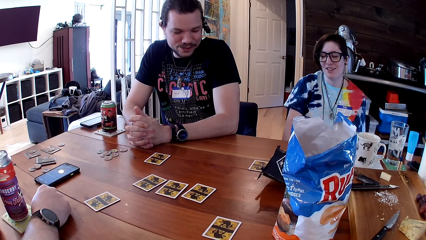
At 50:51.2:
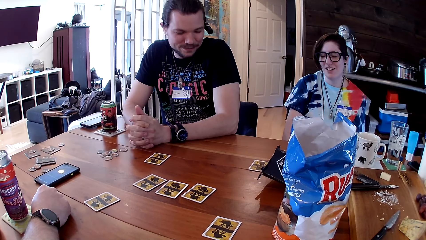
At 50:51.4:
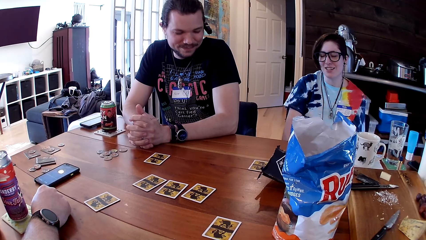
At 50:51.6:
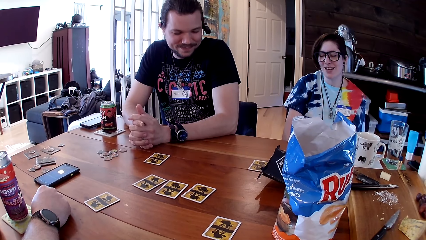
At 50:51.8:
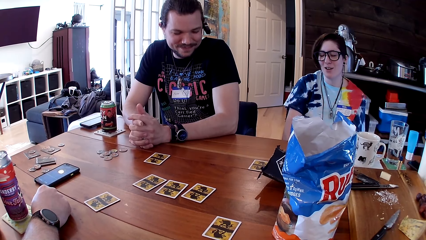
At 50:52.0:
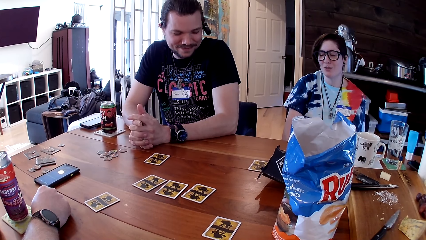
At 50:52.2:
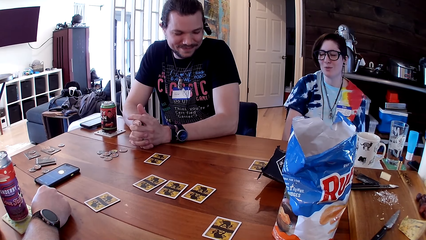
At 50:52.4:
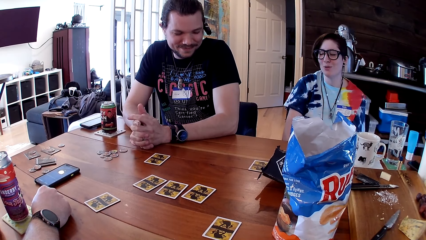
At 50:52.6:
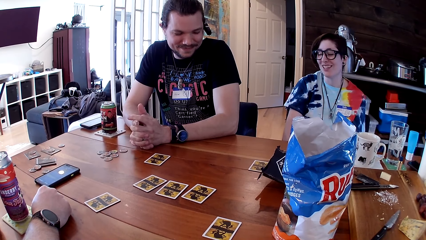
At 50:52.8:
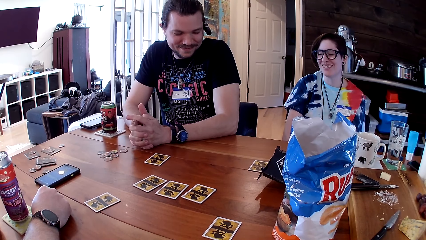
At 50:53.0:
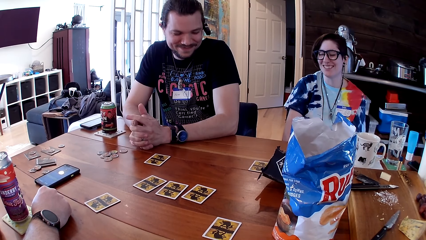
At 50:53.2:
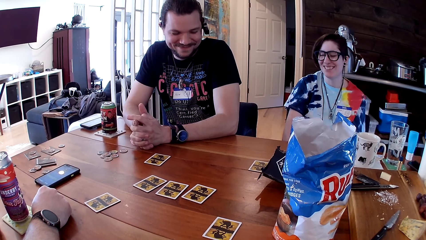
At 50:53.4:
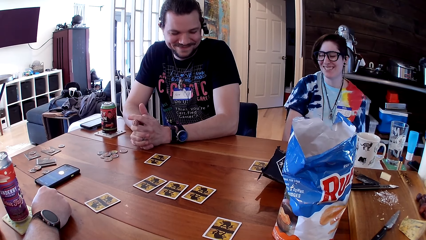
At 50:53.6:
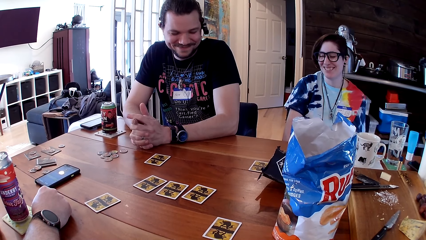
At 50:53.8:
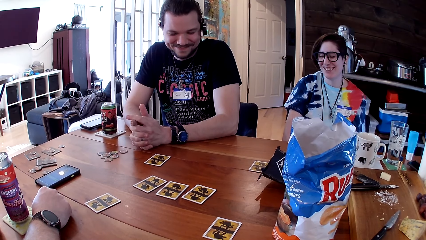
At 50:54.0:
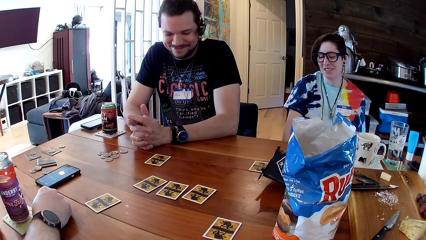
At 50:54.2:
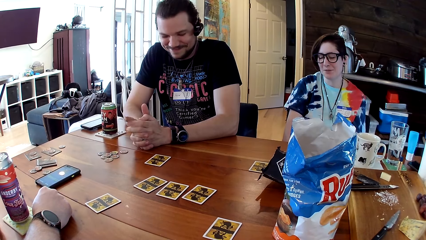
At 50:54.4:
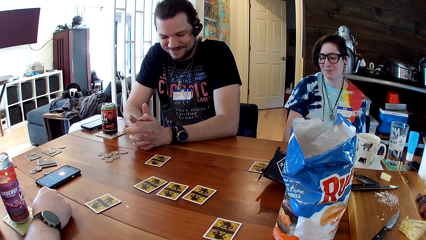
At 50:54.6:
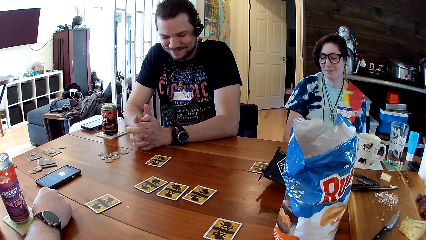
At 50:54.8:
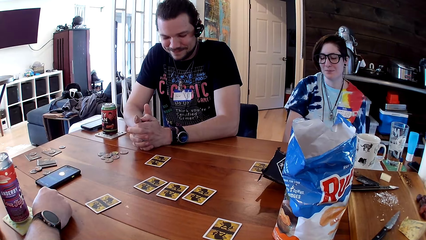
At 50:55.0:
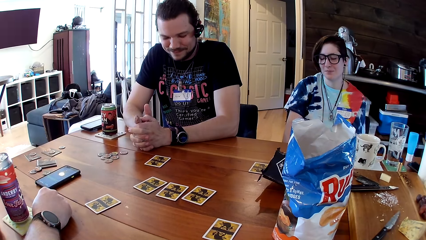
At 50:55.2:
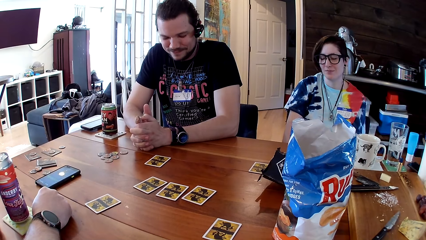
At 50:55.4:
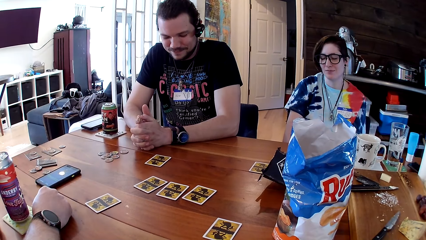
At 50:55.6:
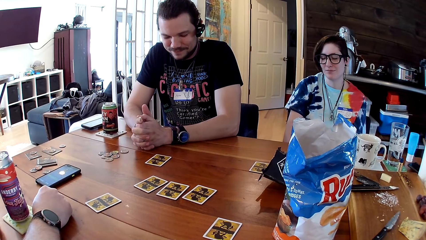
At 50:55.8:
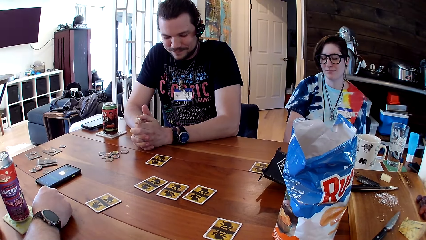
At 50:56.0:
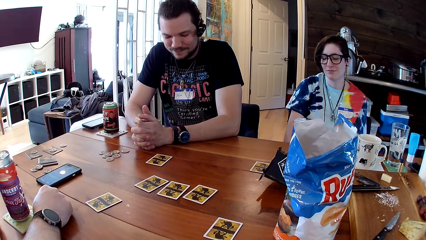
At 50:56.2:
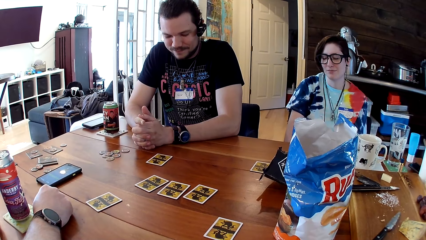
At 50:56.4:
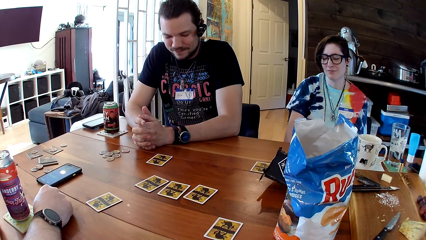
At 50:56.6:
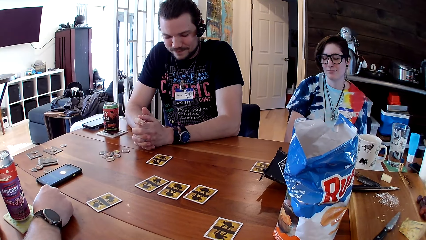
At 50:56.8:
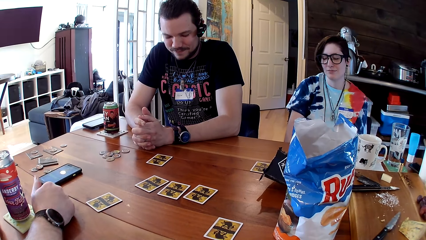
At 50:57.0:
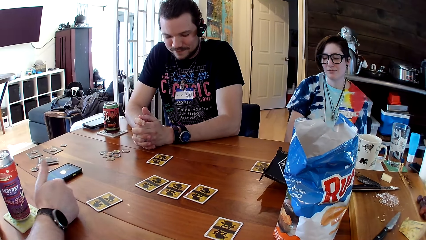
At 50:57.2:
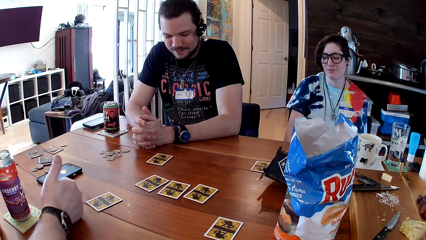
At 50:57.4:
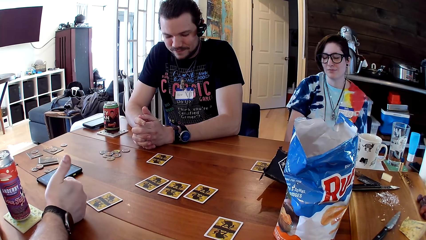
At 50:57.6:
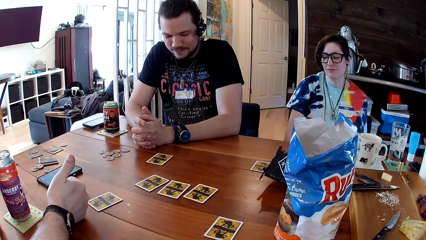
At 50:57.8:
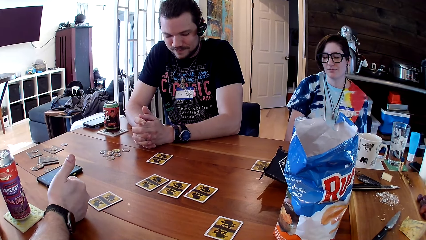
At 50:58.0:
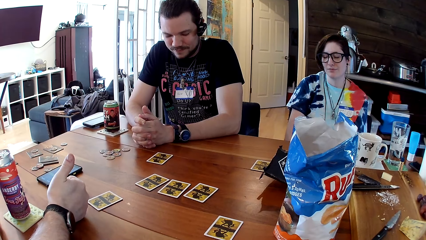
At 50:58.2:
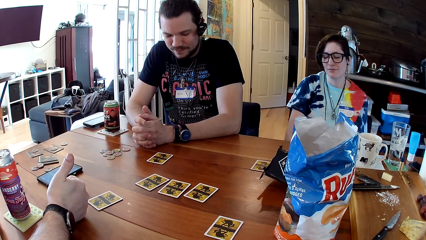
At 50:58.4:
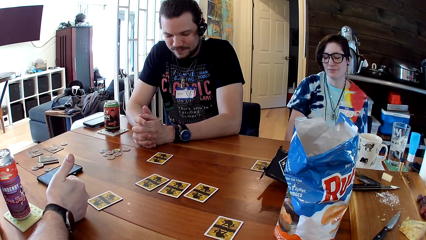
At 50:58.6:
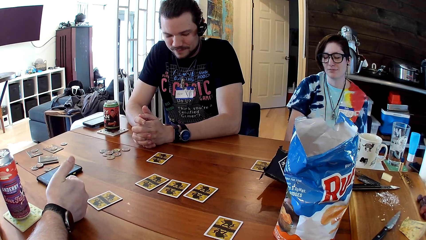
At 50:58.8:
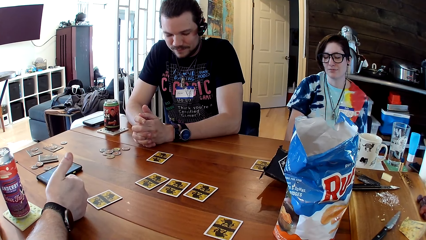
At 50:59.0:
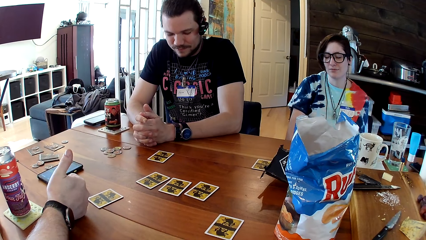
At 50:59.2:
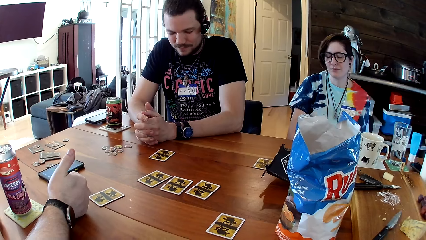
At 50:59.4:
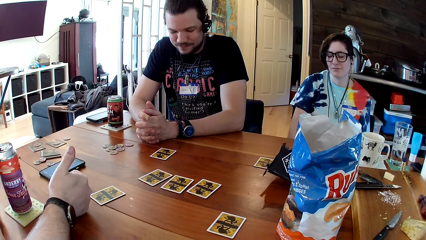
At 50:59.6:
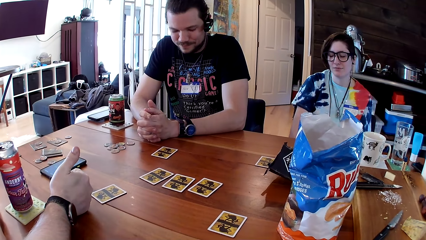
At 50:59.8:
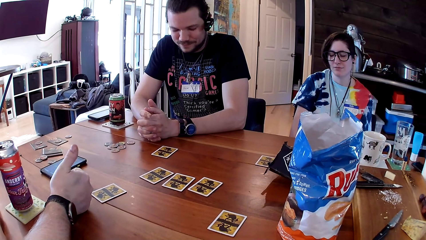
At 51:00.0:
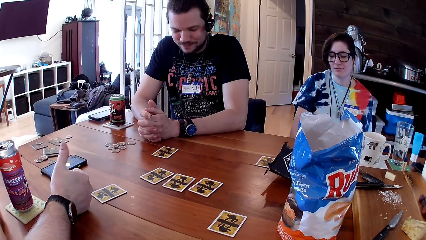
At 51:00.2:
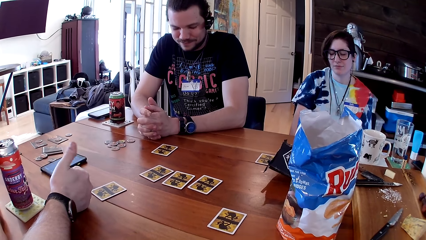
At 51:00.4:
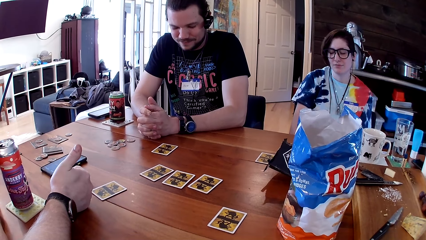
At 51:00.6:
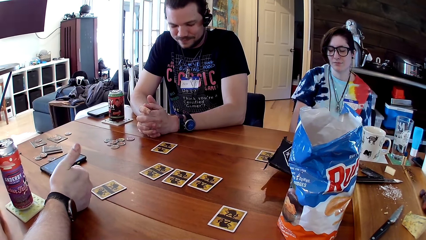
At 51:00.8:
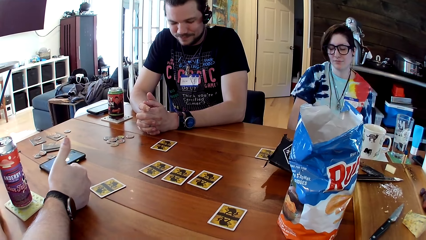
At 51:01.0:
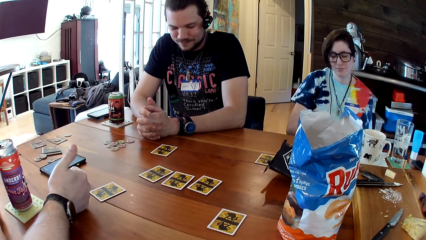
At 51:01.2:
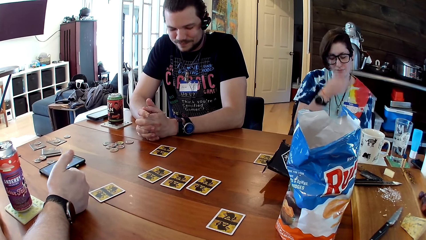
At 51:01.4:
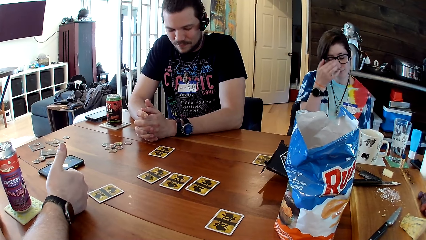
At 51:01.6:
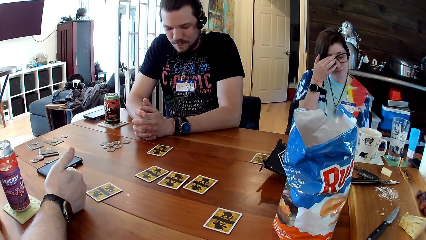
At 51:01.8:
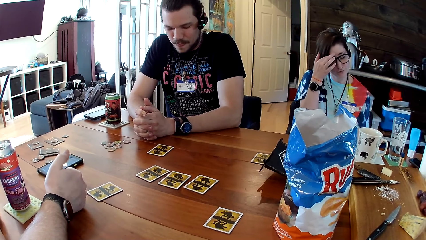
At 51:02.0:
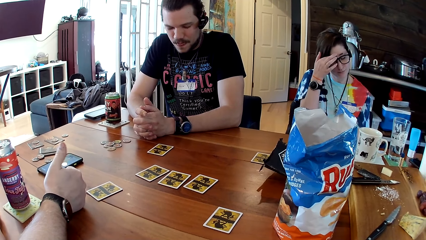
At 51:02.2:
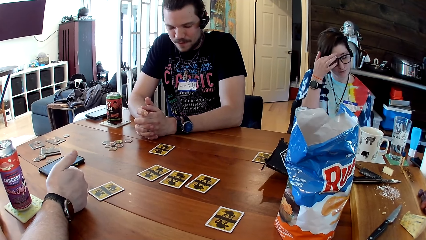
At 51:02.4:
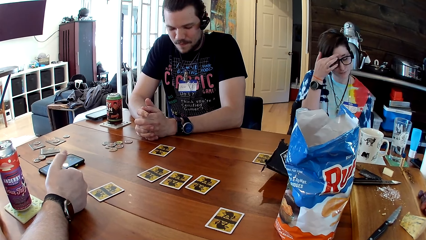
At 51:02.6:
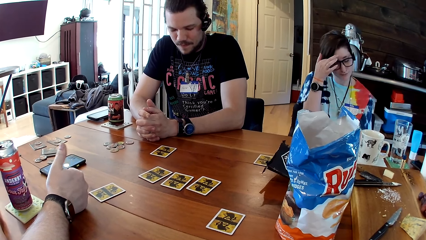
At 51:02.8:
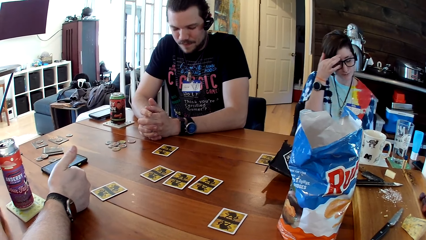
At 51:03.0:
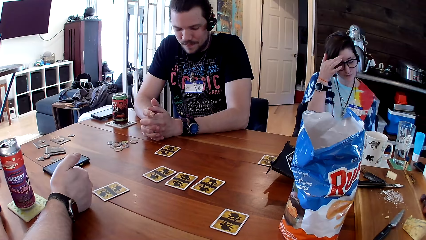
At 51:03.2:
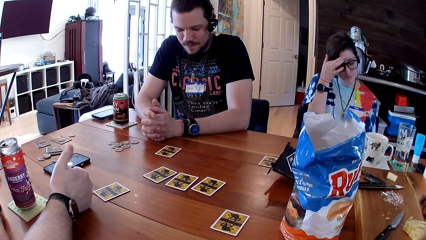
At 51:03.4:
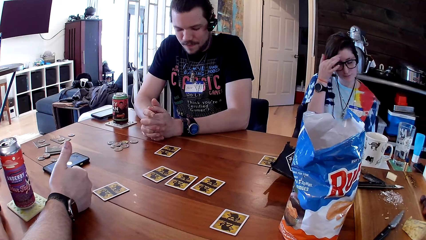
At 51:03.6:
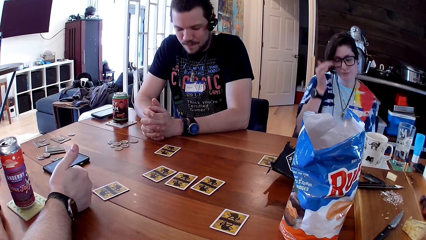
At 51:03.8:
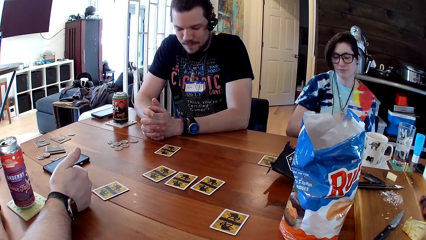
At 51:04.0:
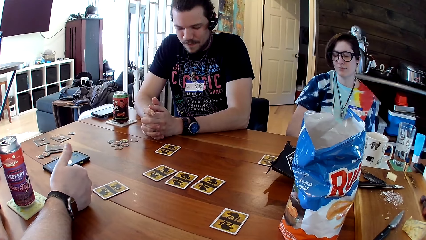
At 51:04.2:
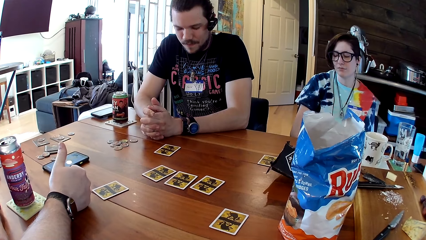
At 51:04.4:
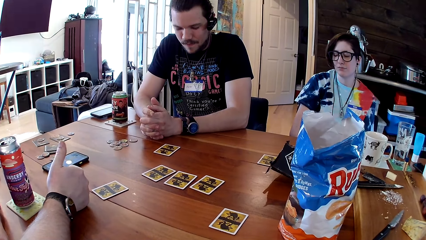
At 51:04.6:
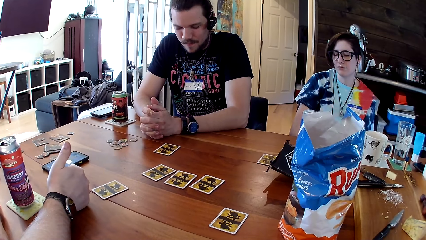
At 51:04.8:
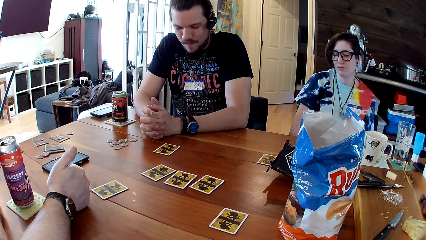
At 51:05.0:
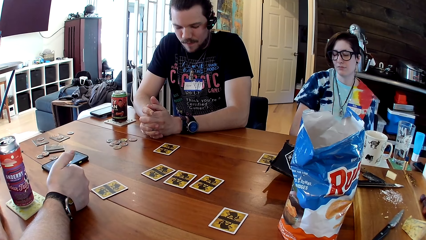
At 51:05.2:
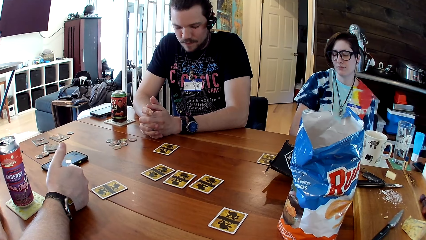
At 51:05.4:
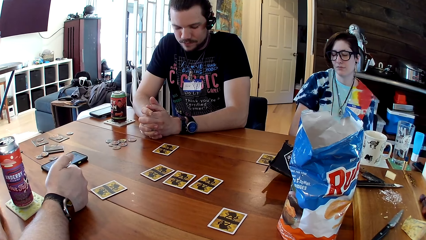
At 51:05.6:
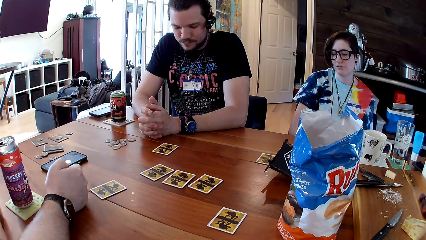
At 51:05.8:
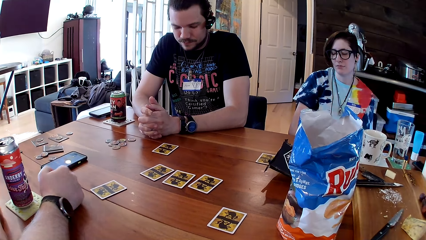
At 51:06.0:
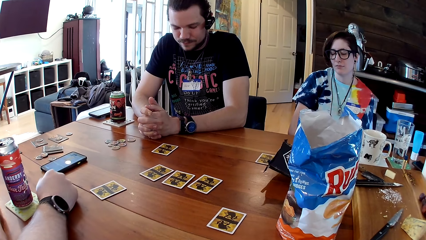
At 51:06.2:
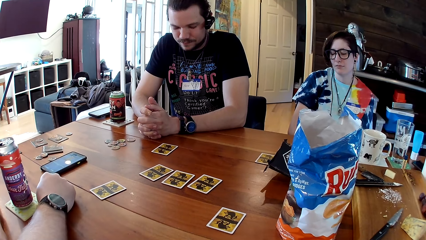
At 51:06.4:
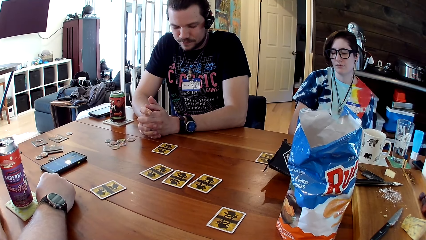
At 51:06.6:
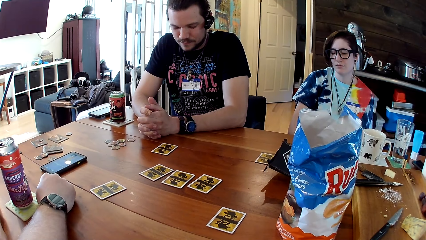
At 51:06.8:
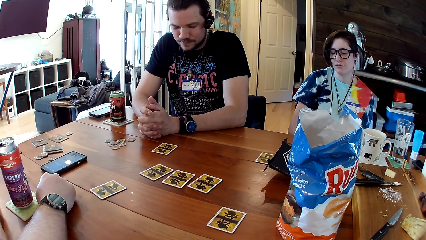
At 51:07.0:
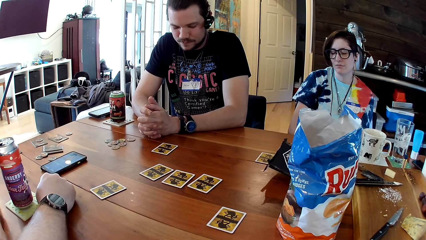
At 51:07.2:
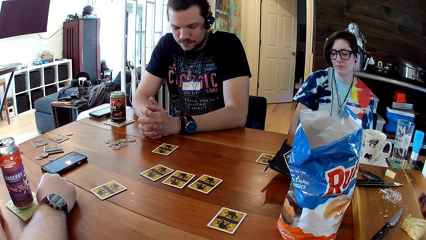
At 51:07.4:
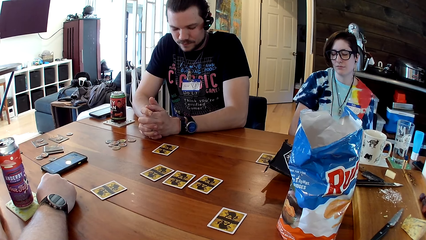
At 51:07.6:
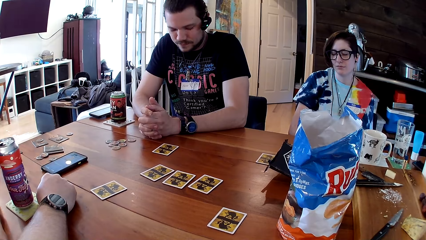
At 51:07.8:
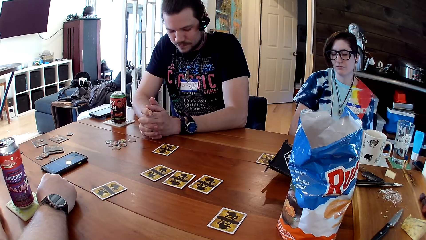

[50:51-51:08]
A man converses with a woman. Another man sticks out the thumb of his right hand. The woman rubs her face with her right hand.
